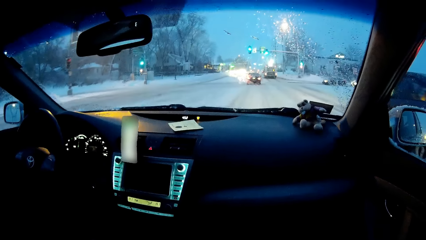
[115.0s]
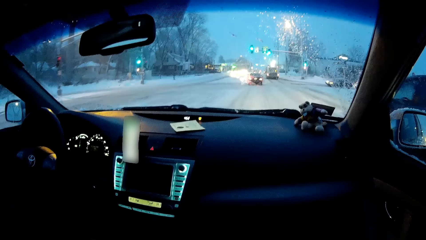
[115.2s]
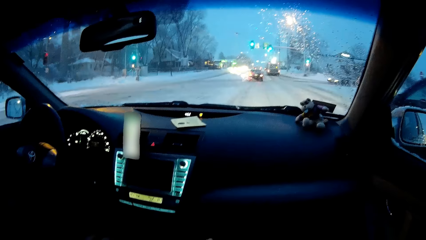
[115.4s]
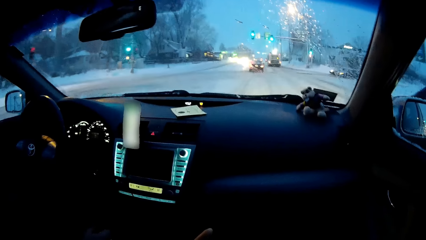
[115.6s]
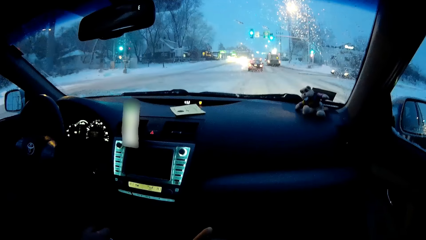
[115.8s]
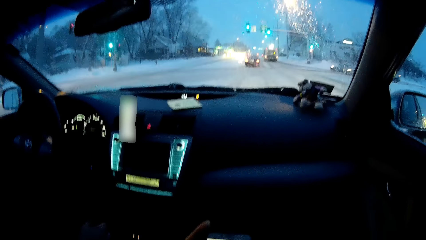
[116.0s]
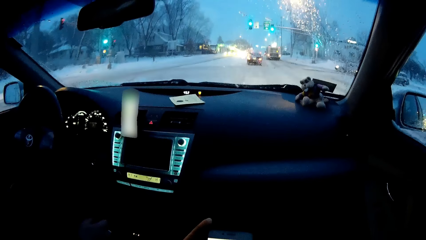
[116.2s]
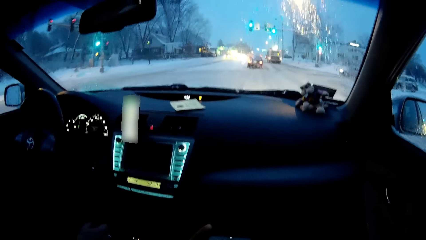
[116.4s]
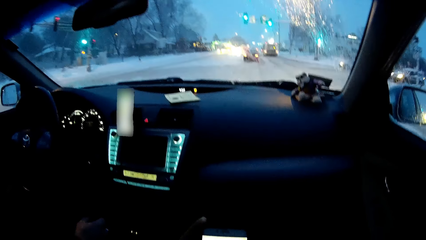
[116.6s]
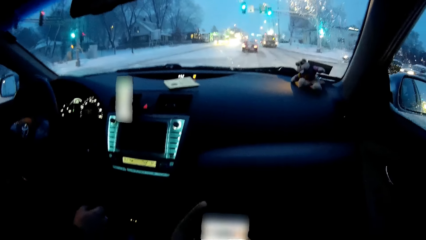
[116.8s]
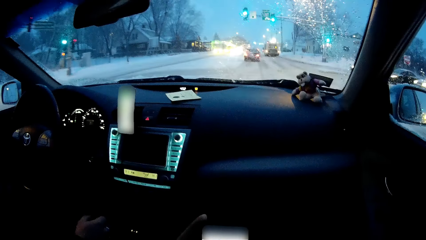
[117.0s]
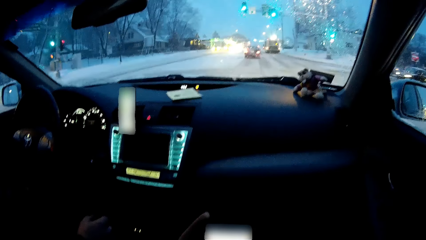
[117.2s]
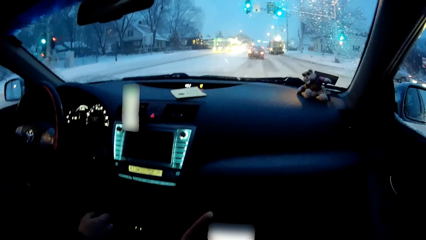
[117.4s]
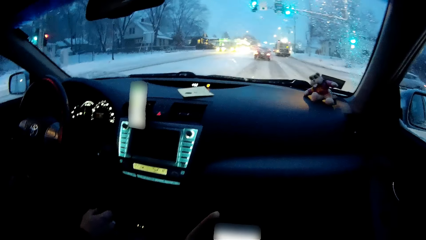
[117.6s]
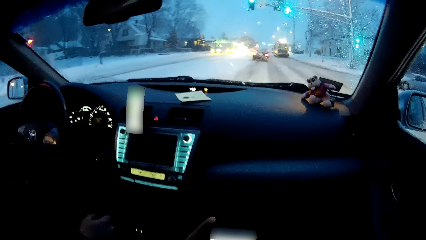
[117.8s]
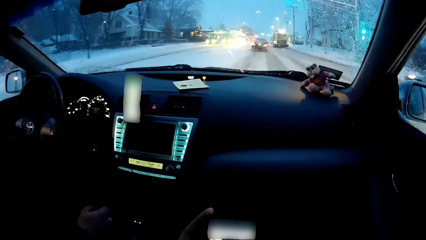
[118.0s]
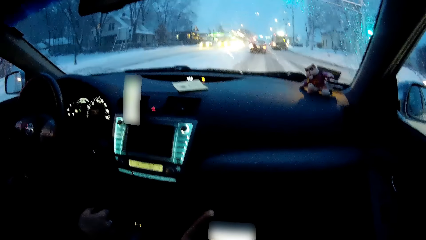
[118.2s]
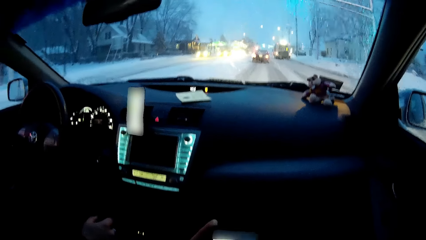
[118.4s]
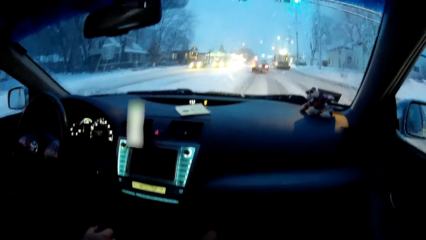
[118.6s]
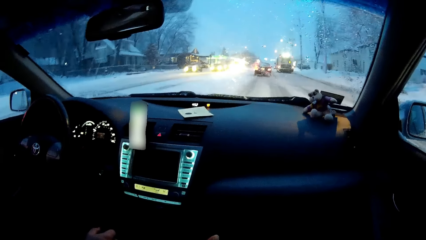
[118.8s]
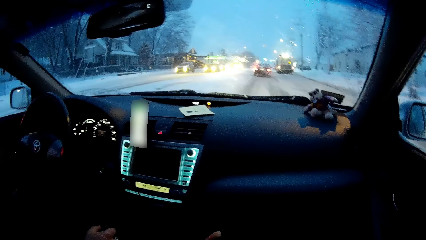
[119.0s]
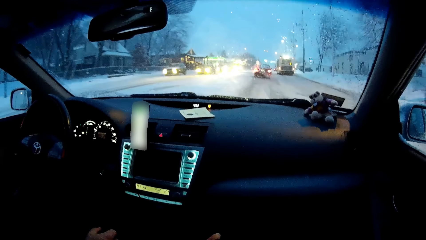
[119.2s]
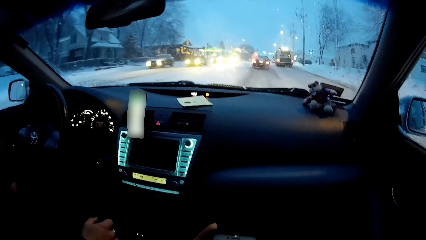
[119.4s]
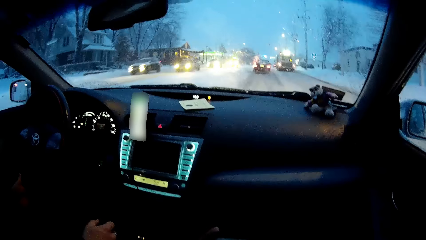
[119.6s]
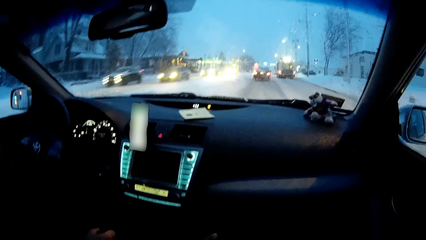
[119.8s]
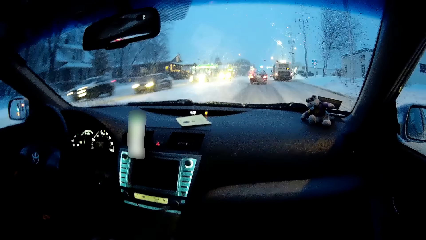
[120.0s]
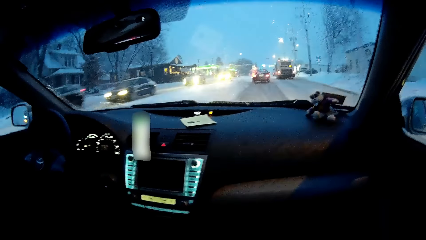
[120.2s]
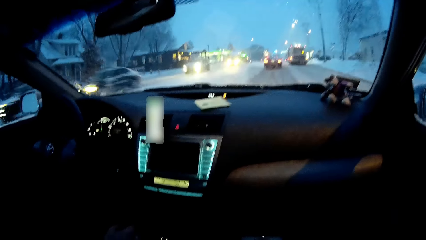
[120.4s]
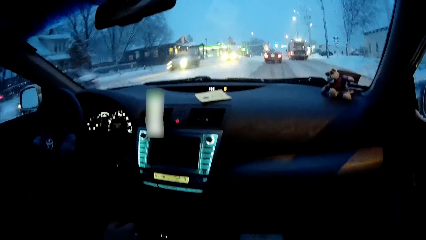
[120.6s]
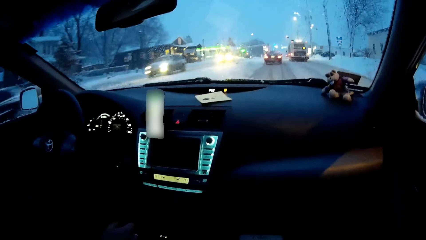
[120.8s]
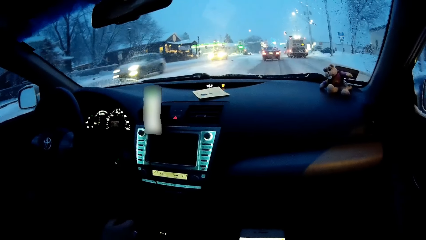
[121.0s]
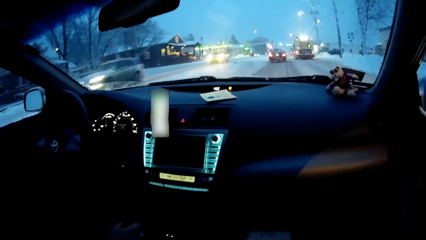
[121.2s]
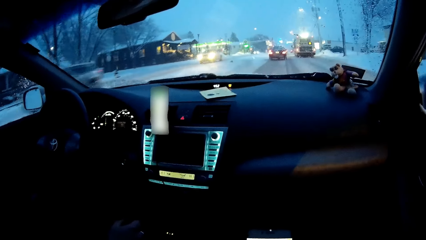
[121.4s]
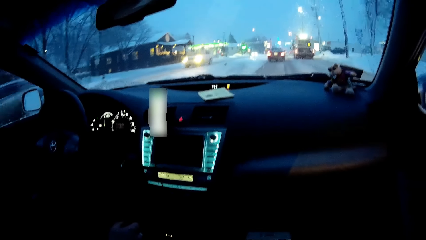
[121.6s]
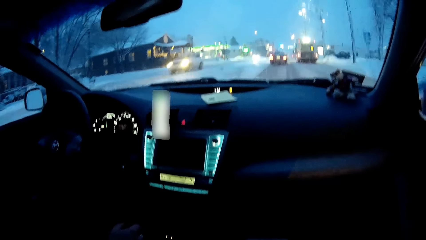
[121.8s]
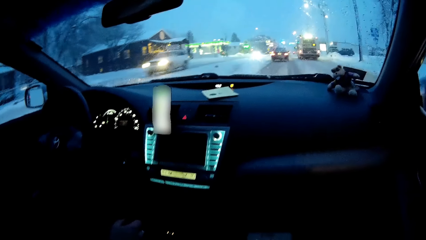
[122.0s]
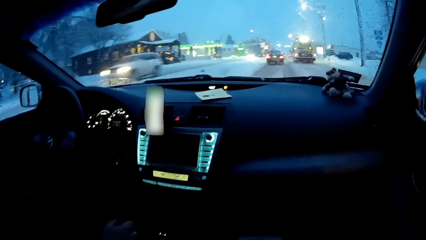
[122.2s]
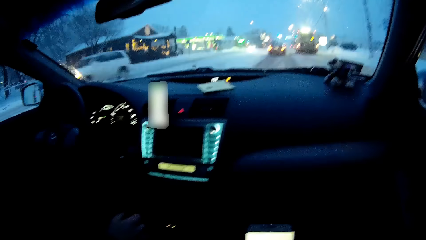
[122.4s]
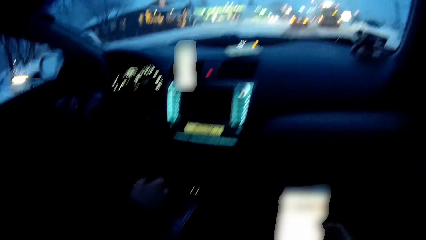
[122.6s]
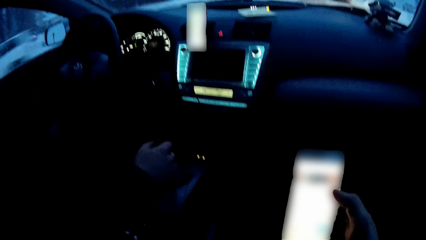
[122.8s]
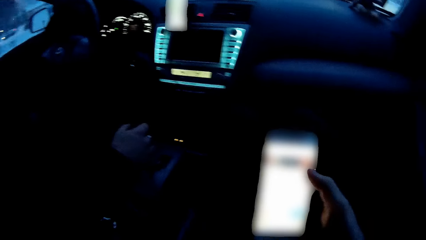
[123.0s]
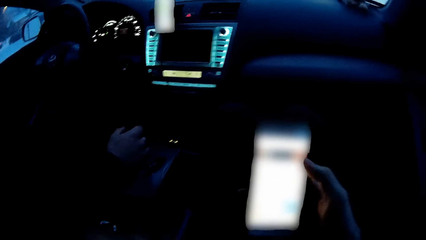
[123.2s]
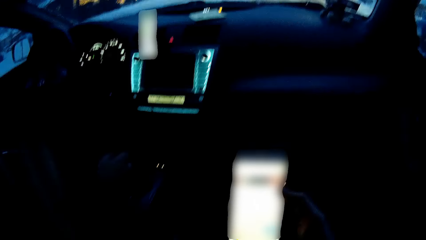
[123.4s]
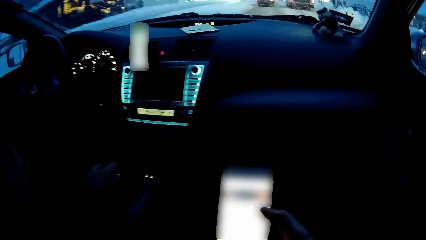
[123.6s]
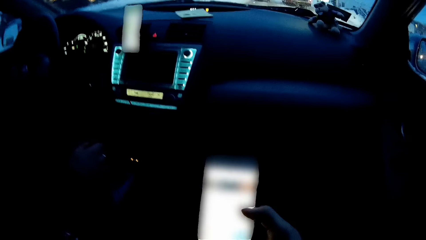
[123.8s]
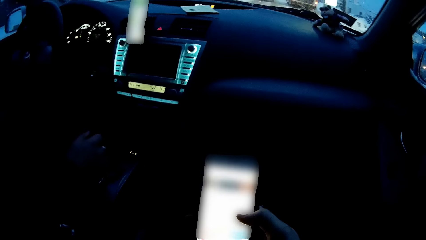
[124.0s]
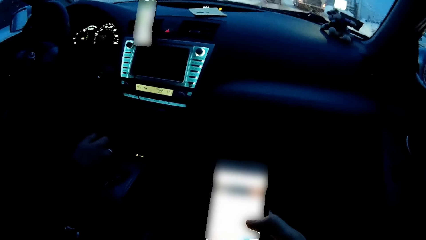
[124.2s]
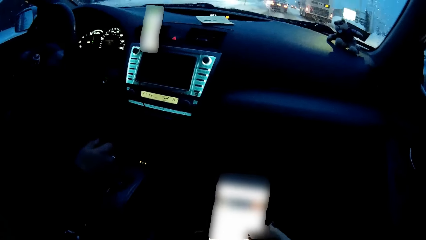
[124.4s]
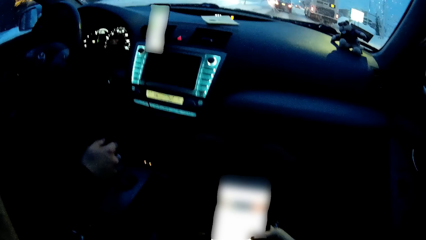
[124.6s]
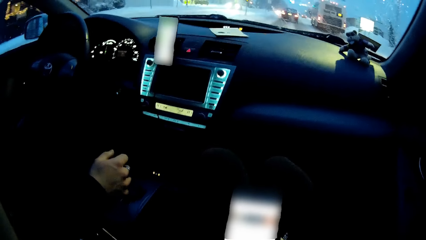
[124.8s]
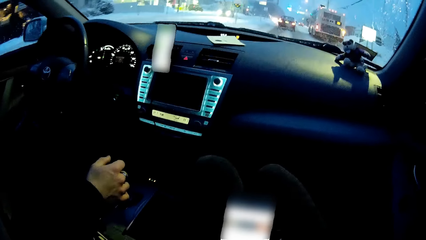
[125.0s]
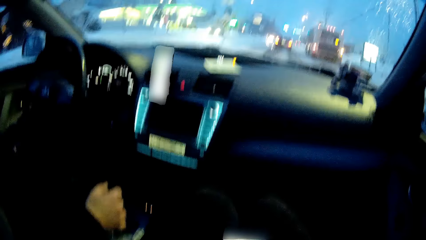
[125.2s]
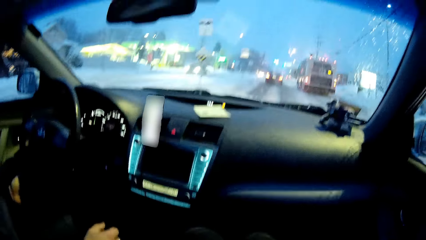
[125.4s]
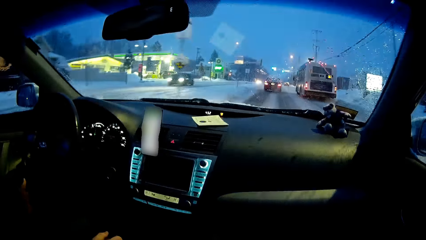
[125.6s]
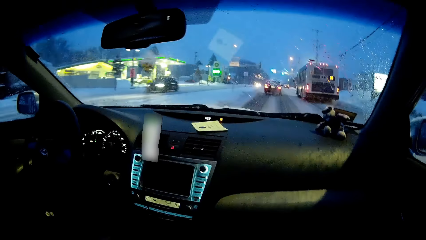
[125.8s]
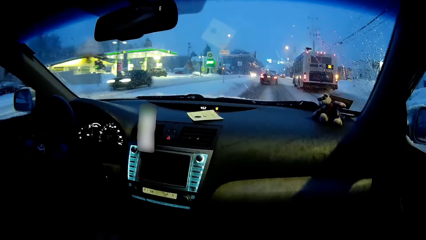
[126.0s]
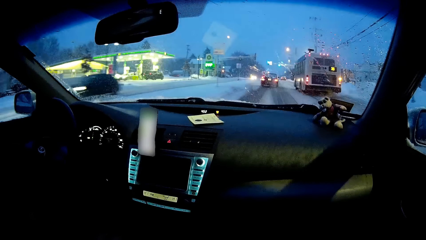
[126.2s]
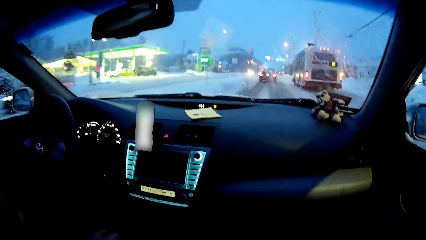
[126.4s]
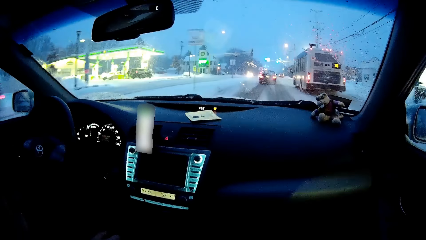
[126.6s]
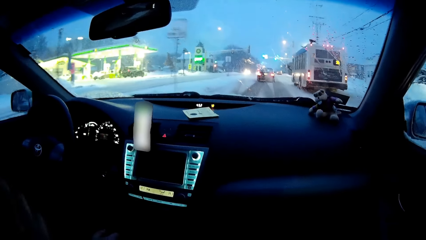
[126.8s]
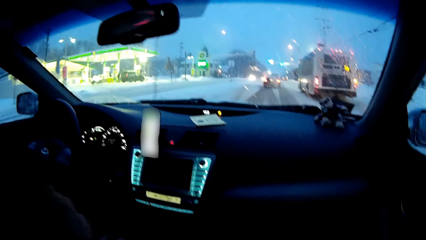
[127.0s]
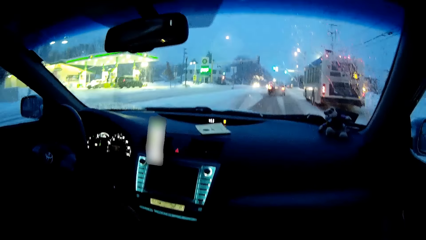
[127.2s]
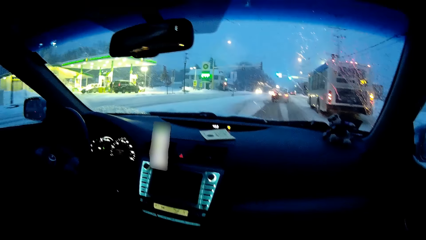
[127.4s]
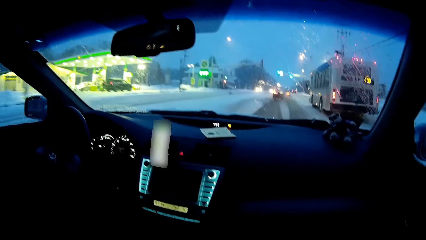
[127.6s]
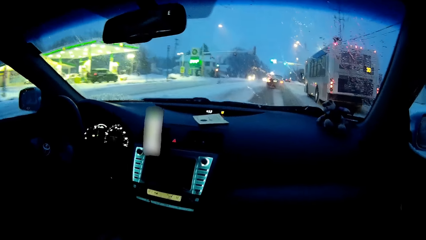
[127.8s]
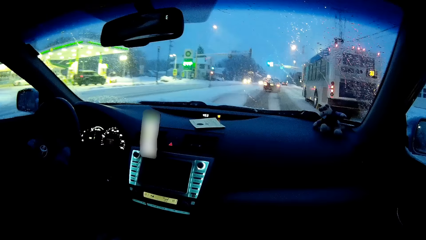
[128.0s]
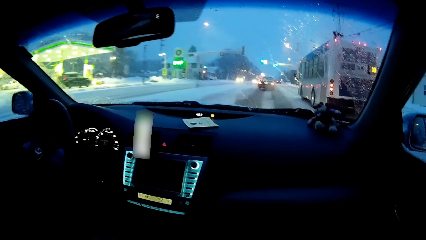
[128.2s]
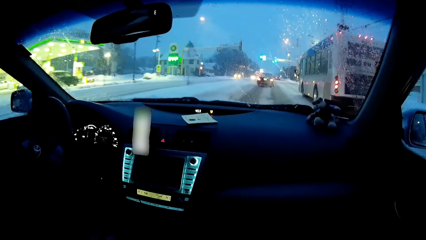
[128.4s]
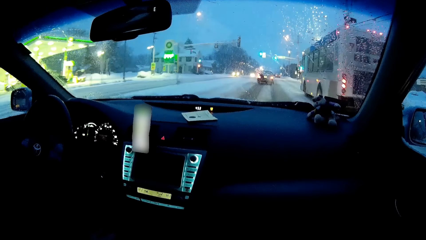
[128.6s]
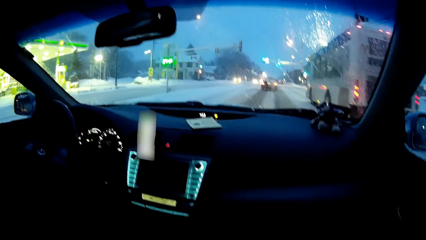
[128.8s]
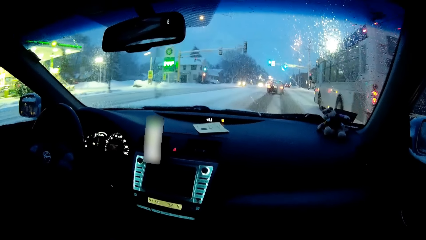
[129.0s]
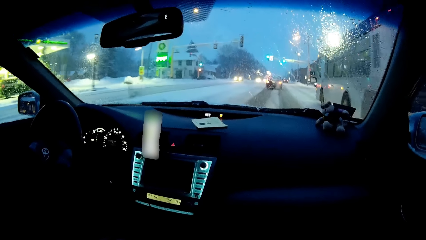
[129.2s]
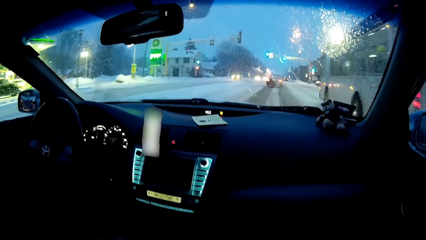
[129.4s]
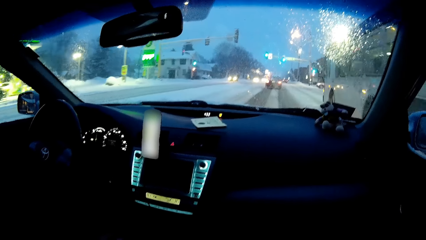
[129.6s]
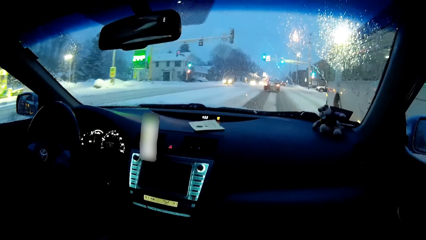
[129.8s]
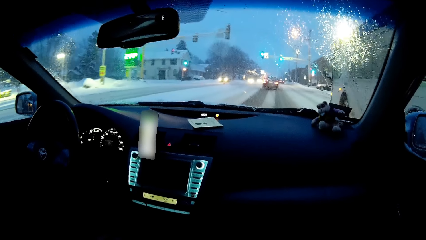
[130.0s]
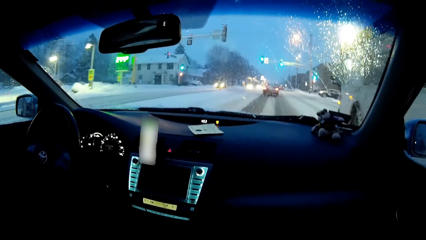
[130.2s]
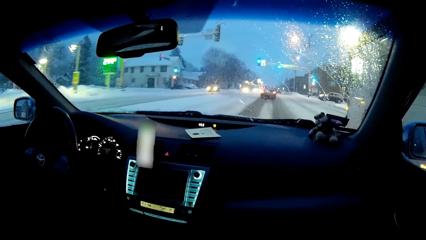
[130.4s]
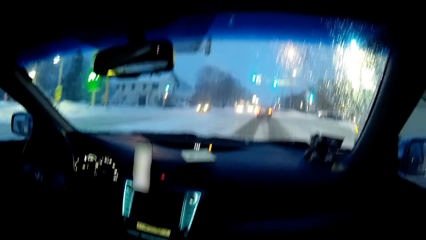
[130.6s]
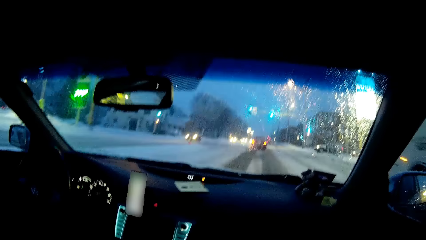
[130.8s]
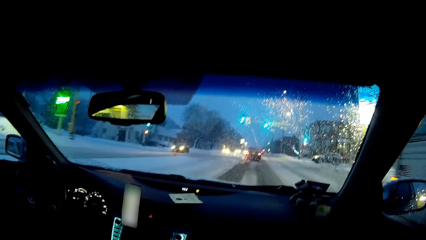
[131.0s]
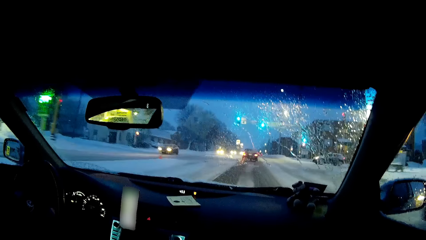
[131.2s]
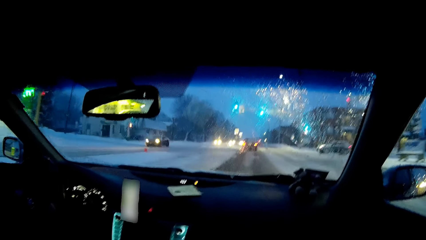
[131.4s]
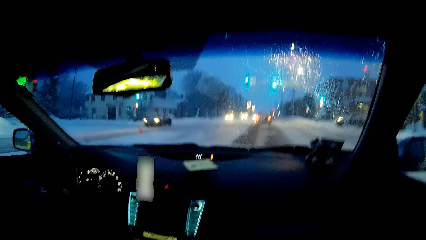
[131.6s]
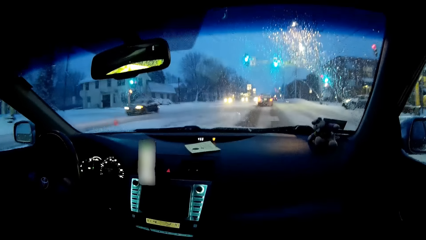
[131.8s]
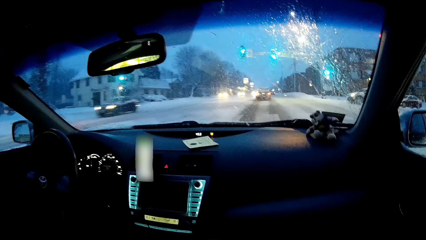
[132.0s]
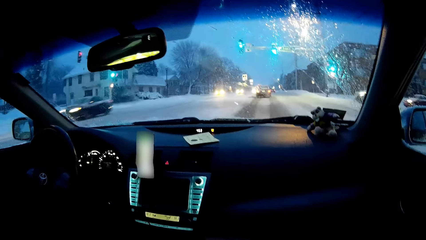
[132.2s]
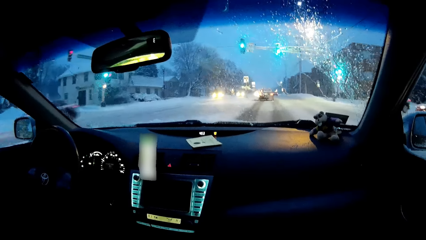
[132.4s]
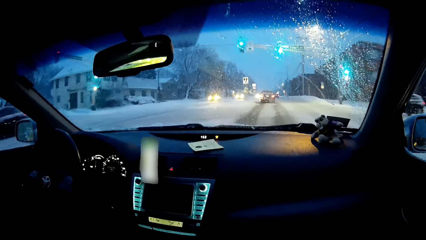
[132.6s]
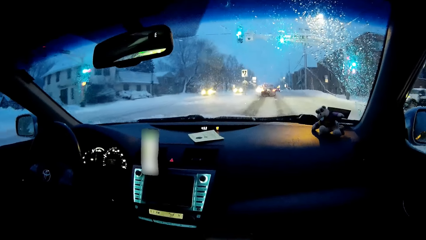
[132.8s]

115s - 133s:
The camera wearer operates his phone. They observe the road. They operate his phone. They observe the road.
